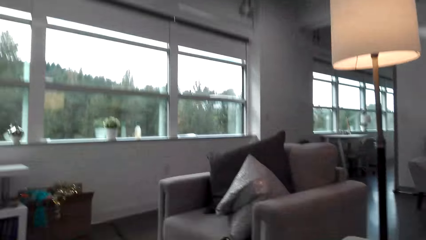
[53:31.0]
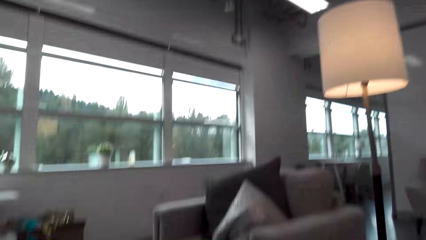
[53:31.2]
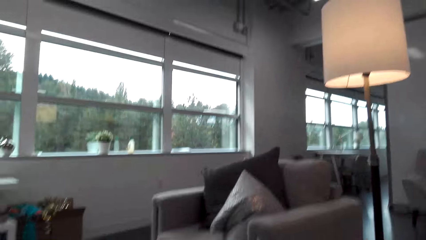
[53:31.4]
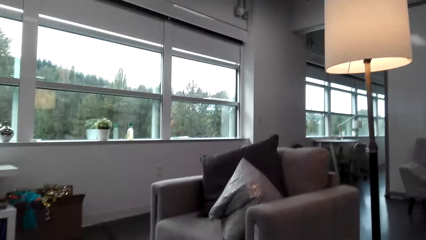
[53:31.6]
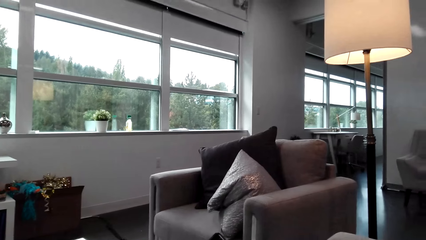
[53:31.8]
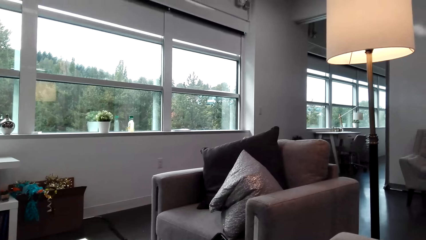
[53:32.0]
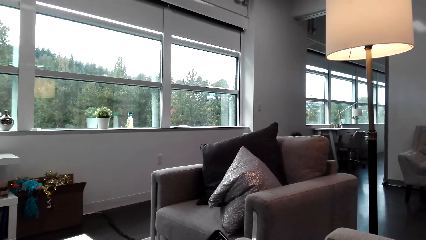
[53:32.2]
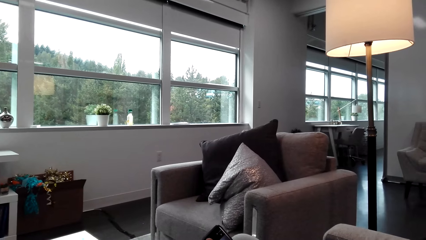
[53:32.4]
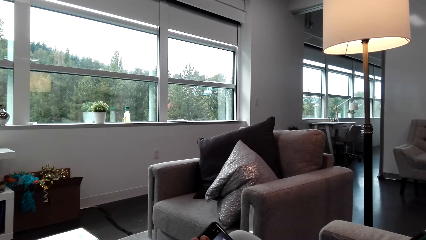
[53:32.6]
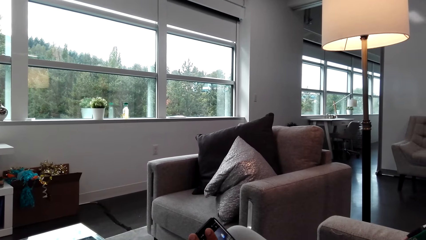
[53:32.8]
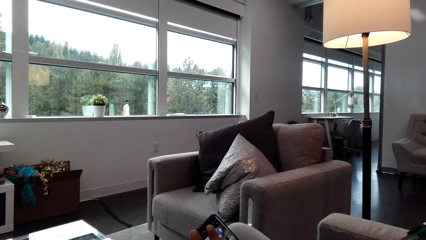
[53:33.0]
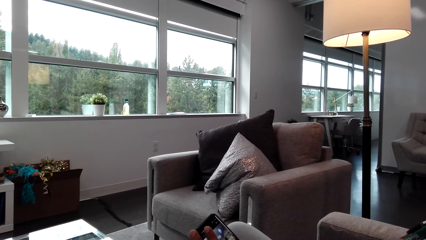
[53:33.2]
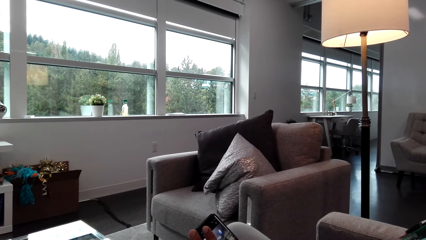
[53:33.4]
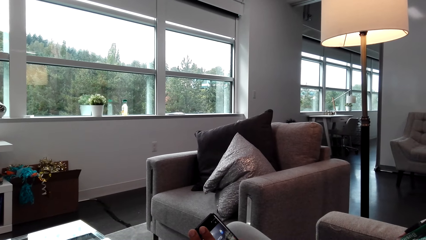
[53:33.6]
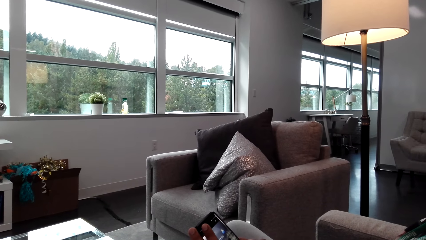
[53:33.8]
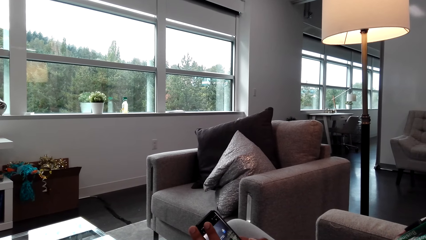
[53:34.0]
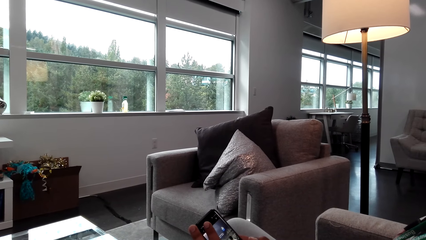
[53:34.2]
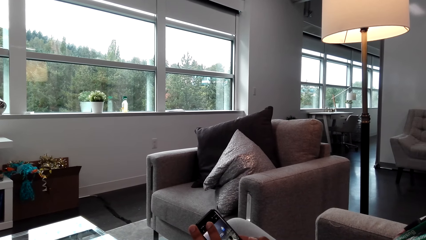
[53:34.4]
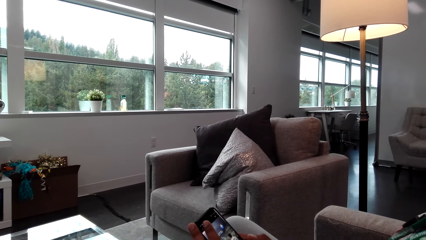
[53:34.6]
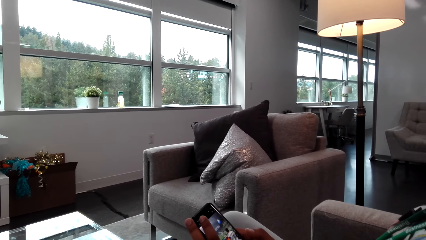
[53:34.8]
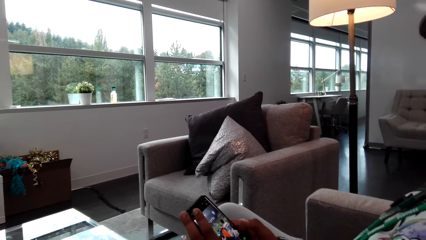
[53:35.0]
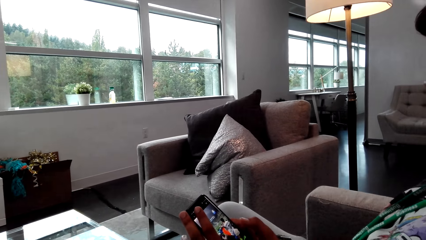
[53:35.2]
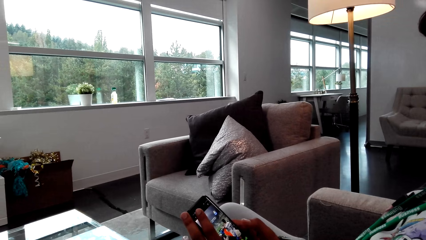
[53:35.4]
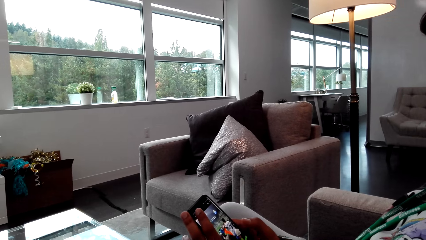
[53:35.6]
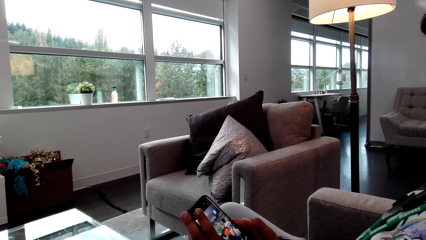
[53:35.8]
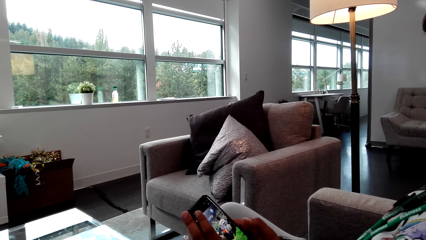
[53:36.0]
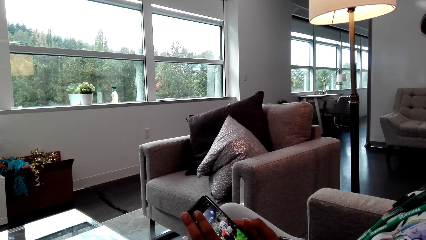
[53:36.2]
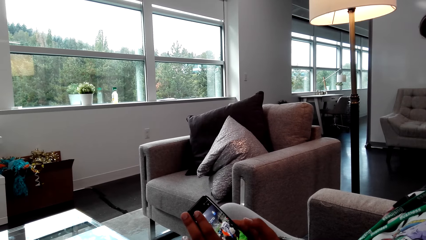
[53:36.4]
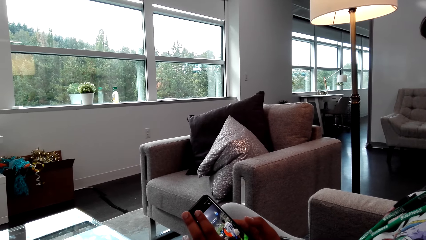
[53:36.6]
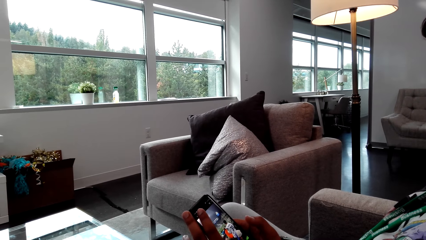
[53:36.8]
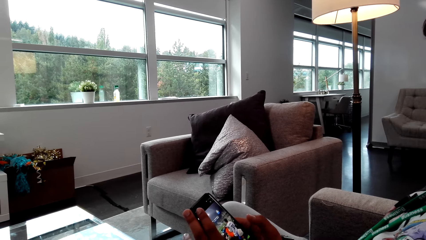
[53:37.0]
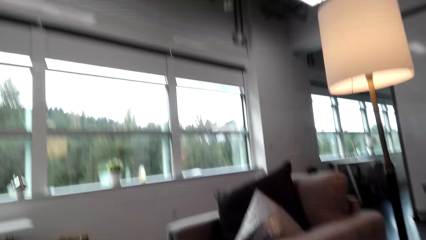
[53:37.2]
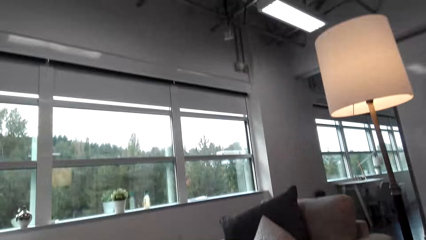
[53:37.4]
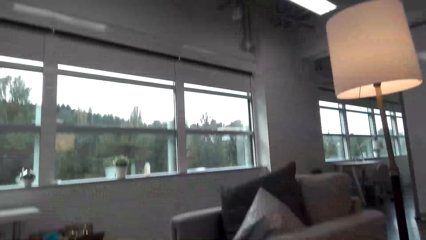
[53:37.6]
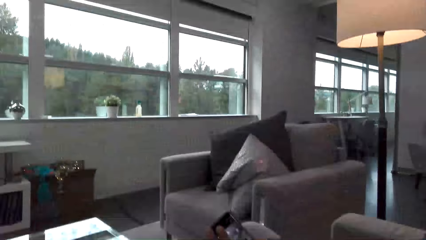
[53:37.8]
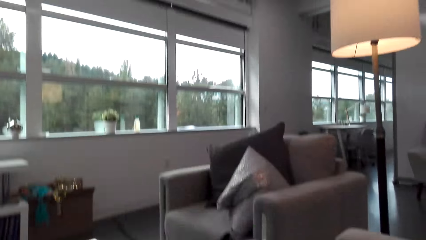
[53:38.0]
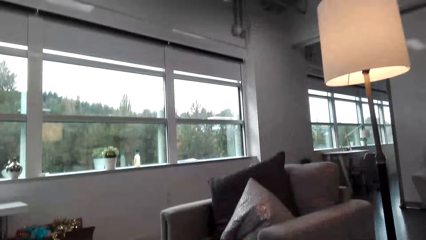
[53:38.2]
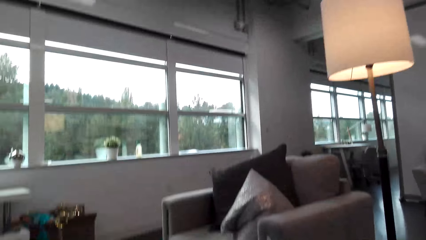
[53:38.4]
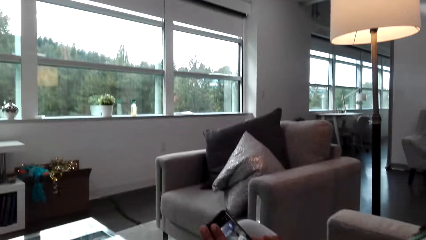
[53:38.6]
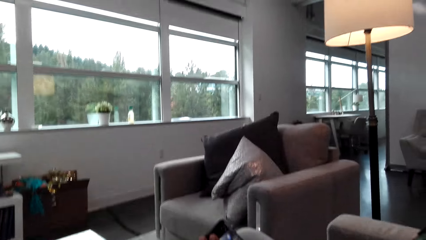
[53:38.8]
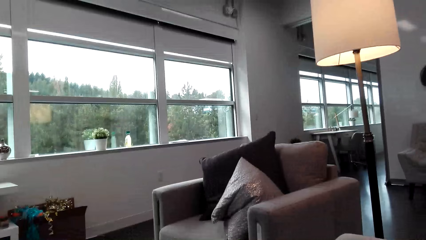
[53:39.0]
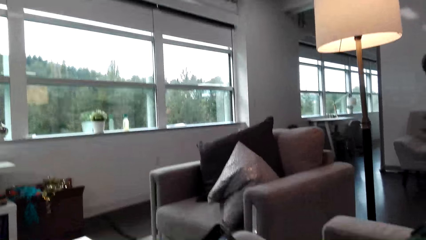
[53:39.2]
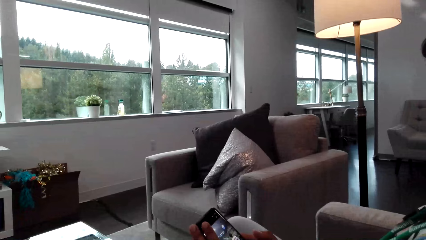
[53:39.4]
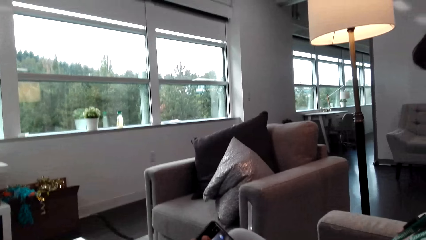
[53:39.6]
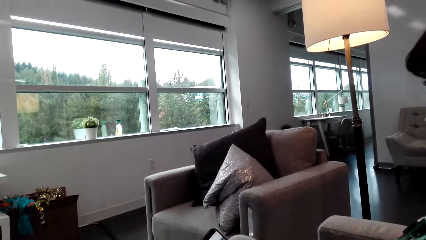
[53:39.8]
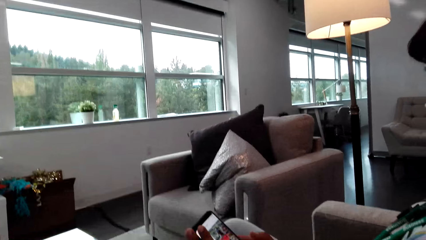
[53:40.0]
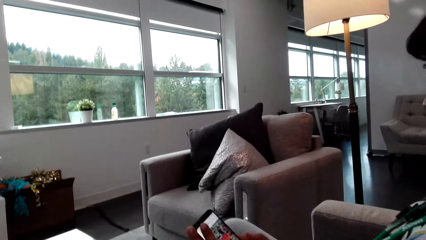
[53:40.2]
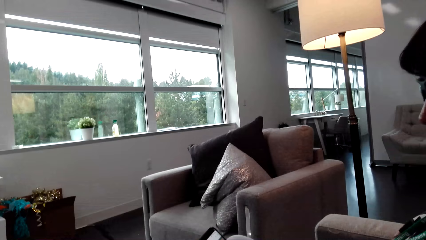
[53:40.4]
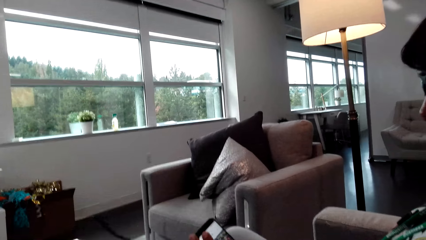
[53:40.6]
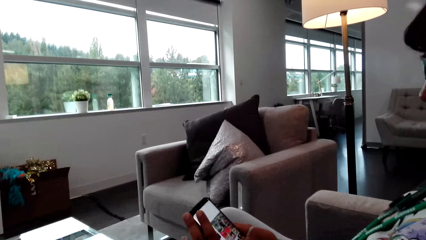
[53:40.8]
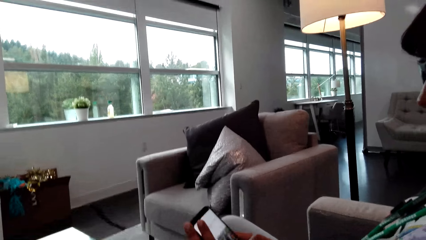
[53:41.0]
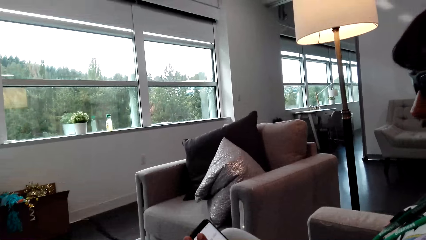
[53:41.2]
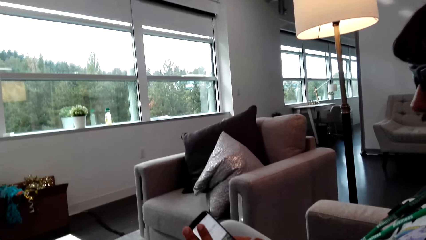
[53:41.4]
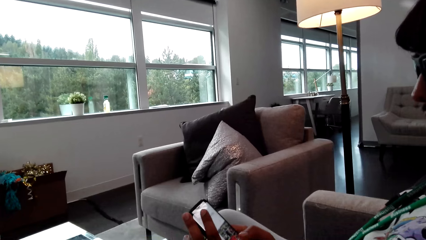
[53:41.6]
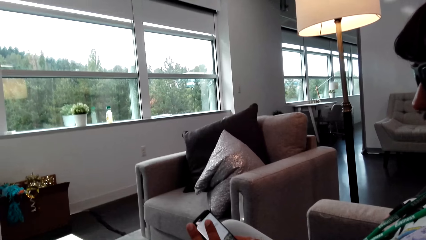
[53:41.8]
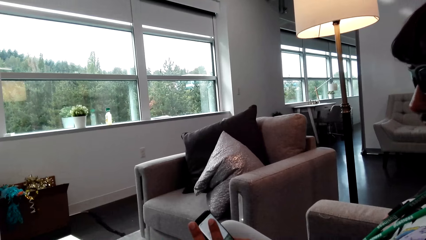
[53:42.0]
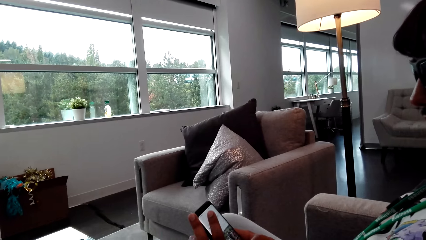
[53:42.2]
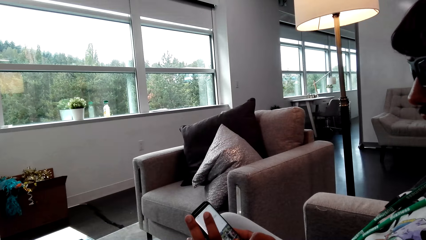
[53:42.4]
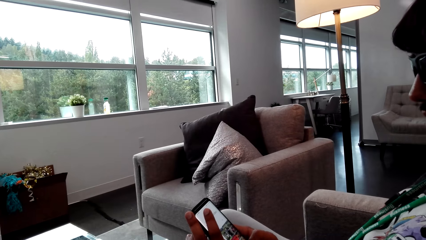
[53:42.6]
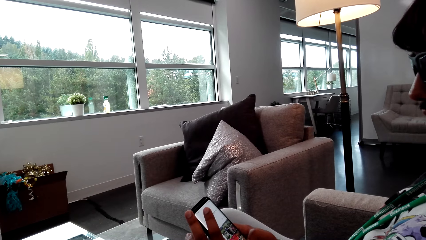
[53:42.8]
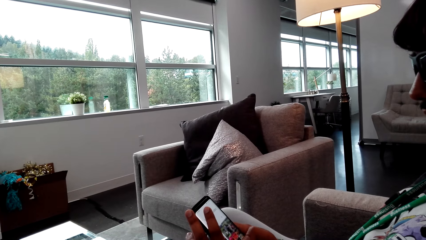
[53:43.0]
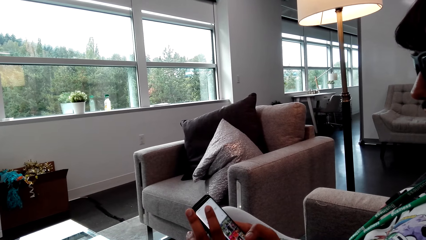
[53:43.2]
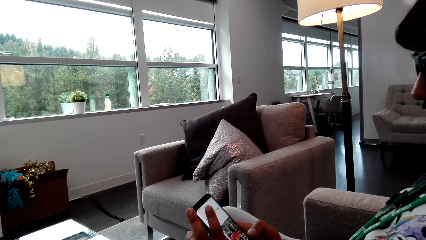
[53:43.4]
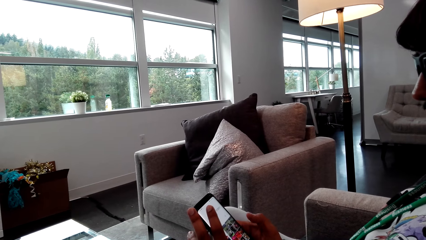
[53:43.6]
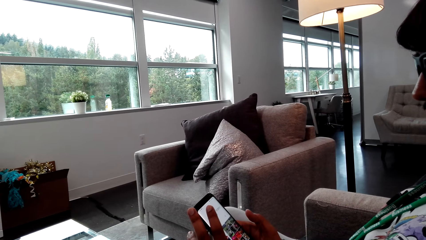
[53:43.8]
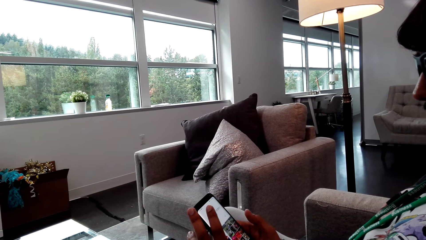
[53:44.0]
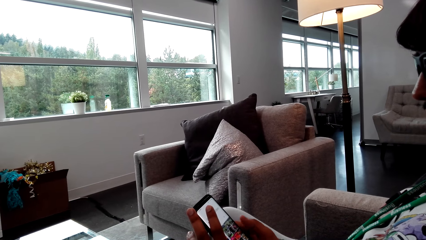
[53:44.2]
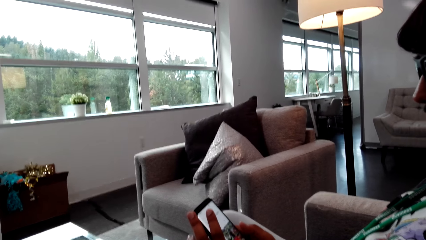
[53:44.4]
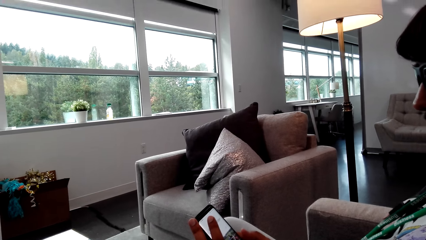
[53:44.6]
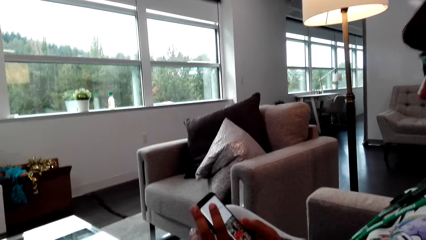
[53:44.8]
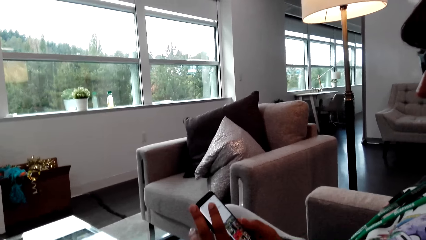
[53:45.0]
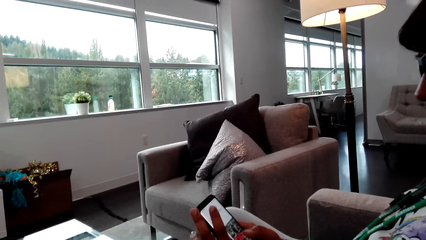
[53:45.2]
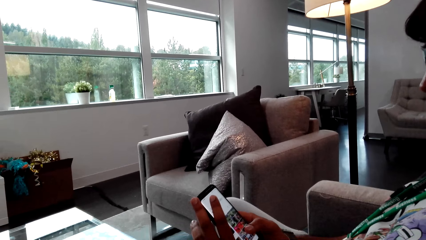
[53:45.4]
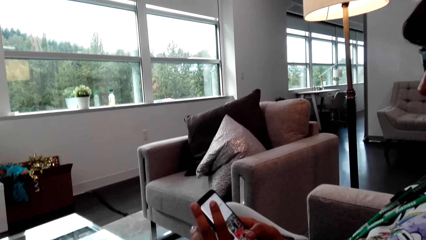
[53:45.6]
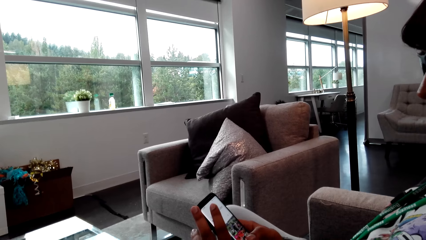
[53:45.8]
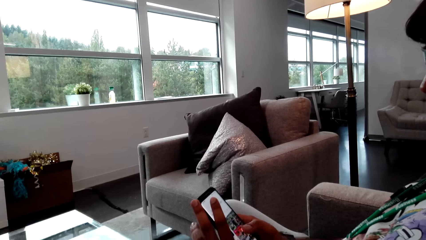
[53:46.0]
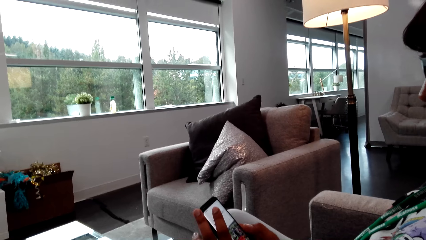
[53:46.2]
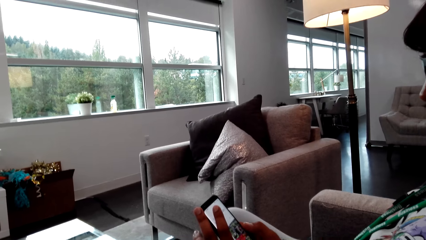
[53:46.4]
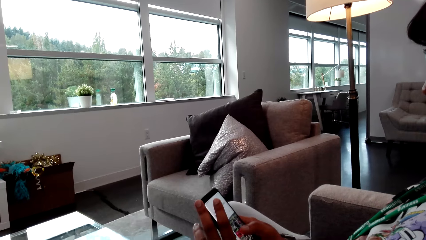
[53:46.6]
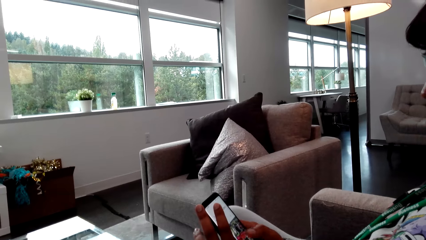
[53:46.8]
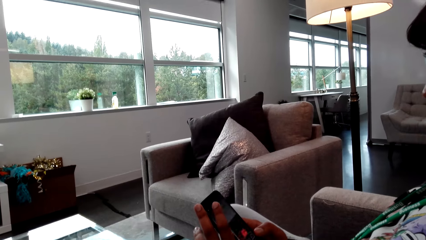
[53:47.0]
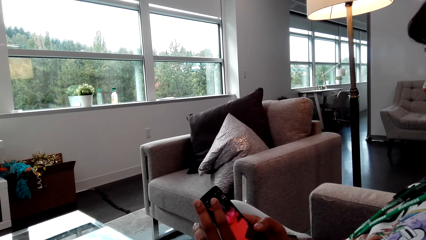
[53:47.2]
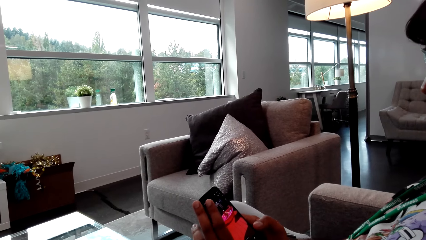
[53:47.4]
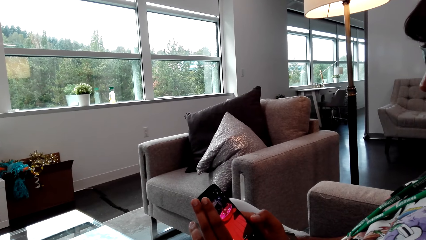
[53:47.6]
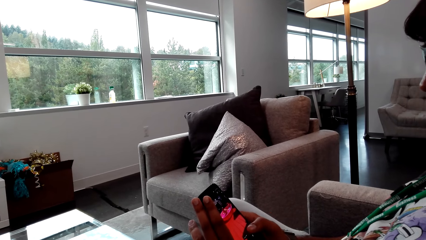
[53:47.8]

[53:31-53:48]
A man operates the phone. The camera wearer looks around the room. The man operates the phone.
